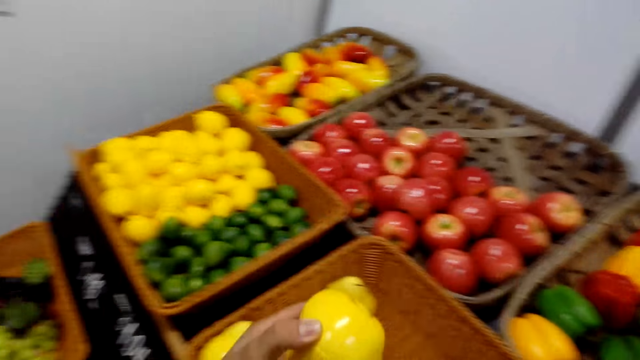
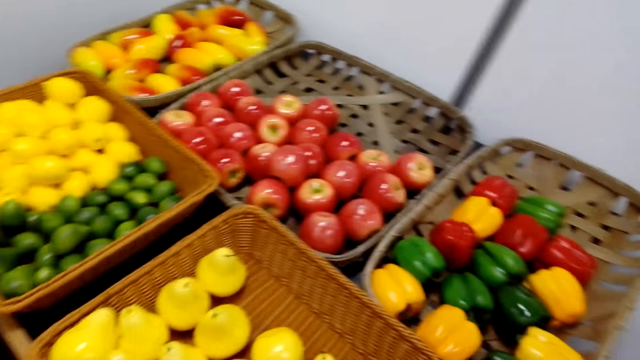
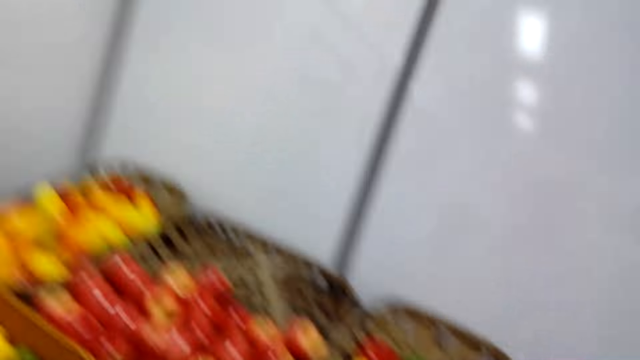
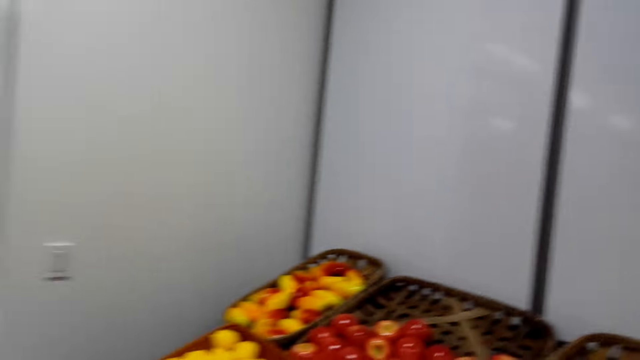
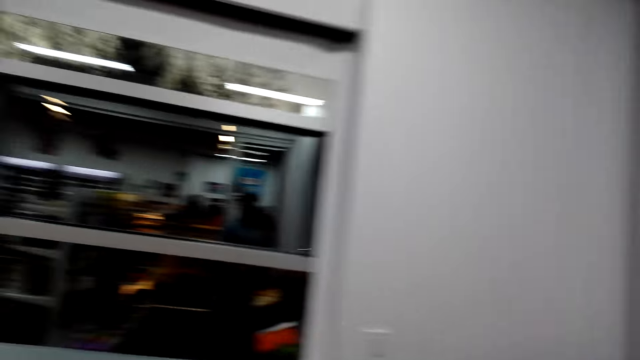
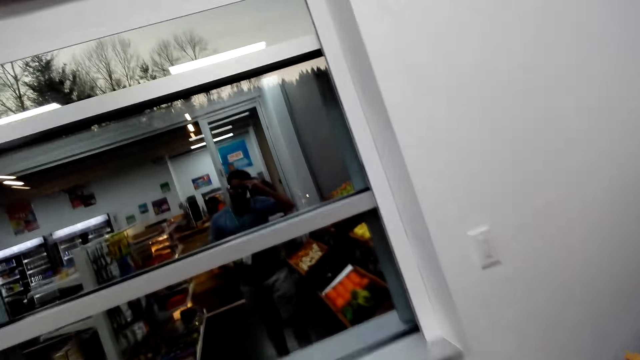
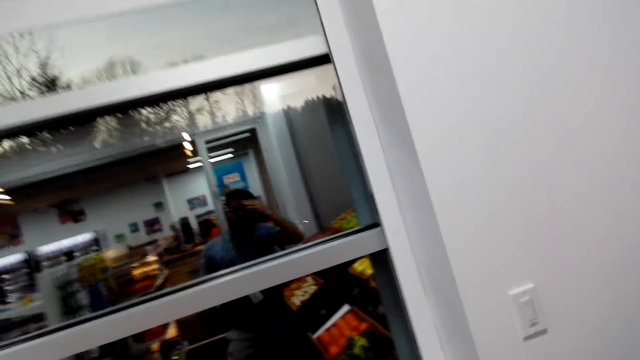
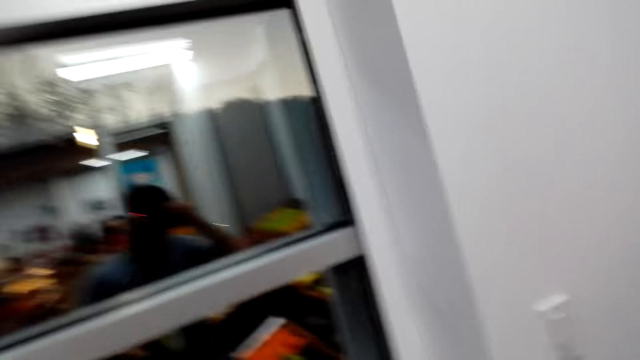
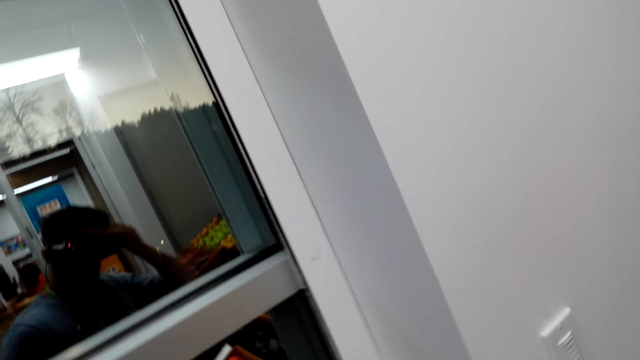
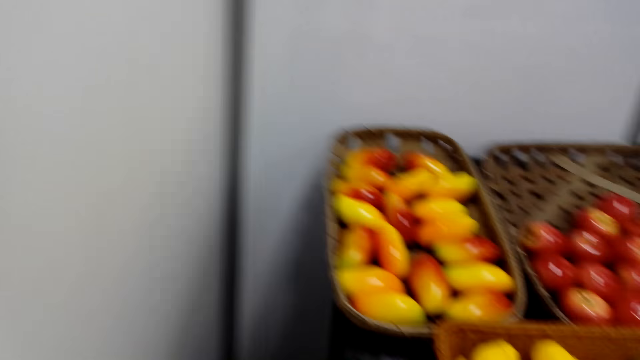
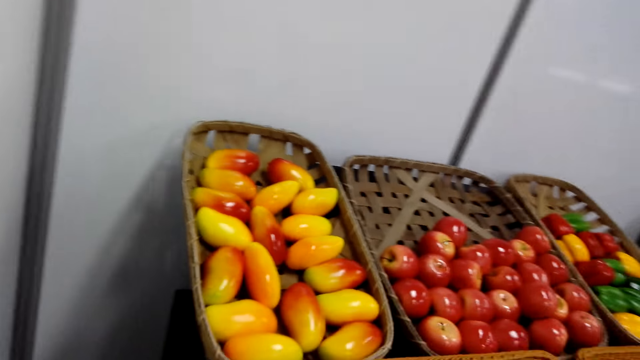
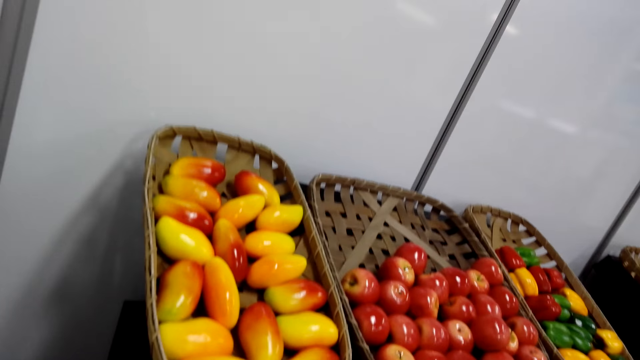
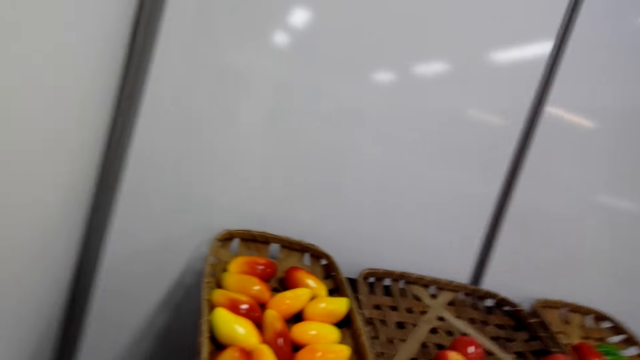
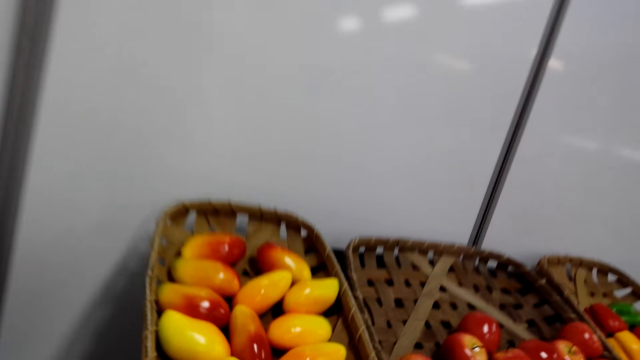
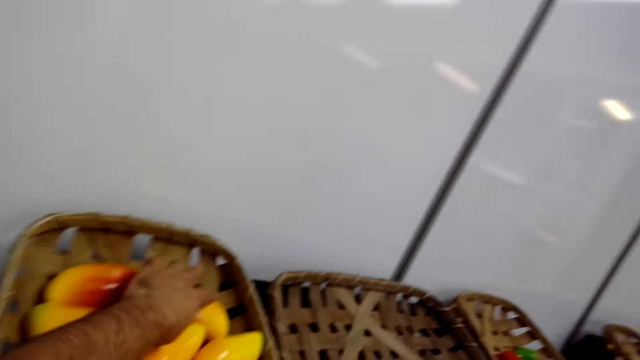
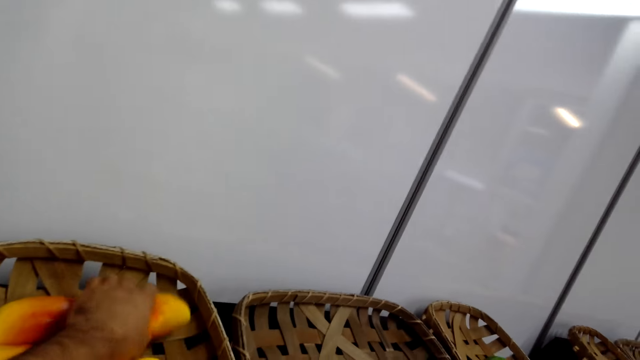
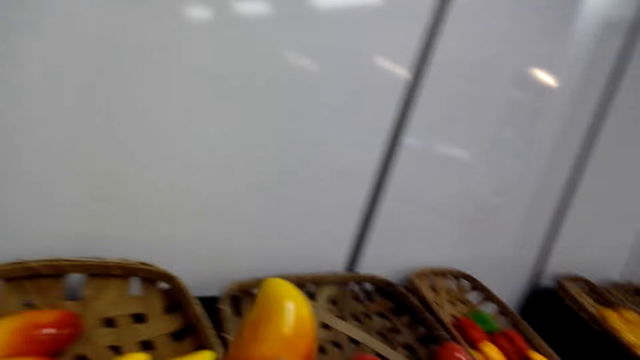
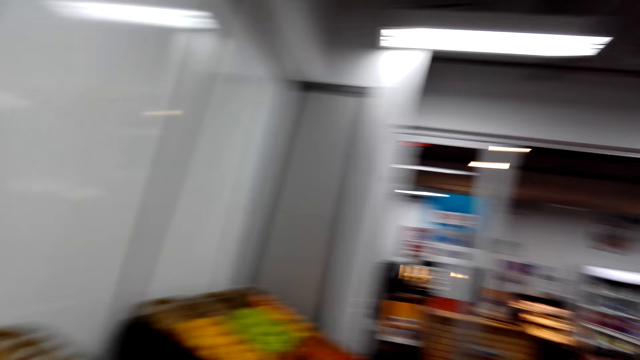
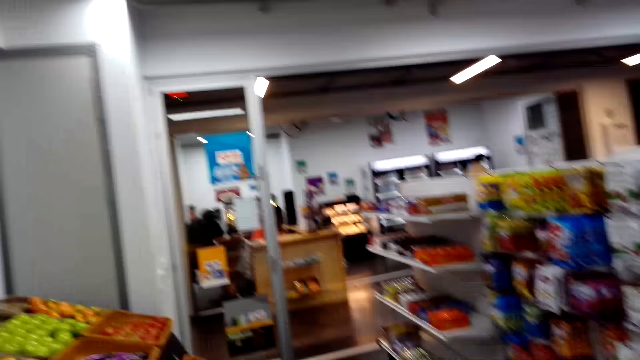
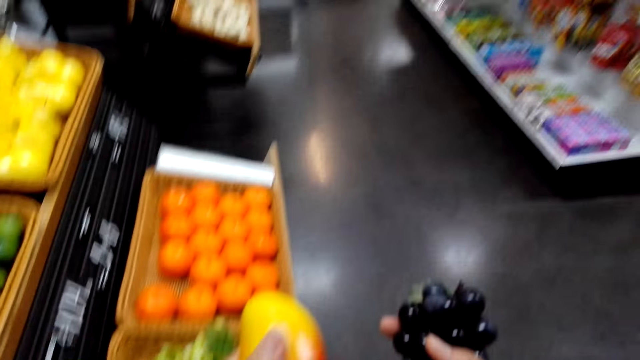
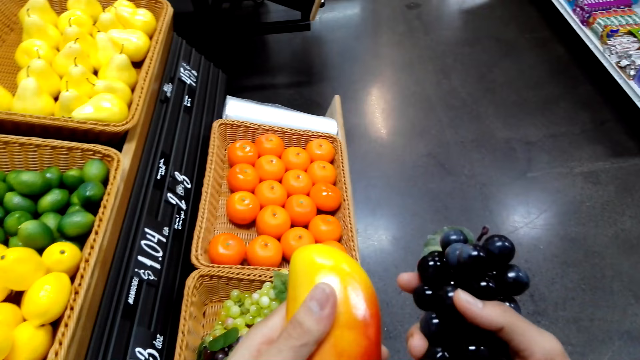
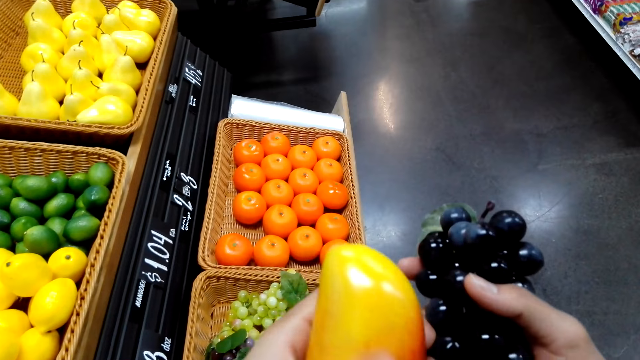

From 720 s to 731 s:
The camera wearer takes a fruit on a basket. They pick a mango from the shelf. They walk around the shop.

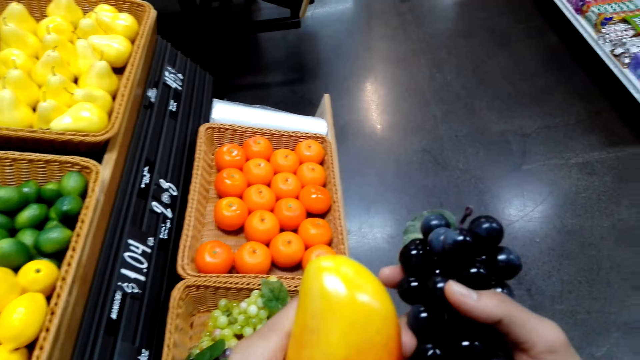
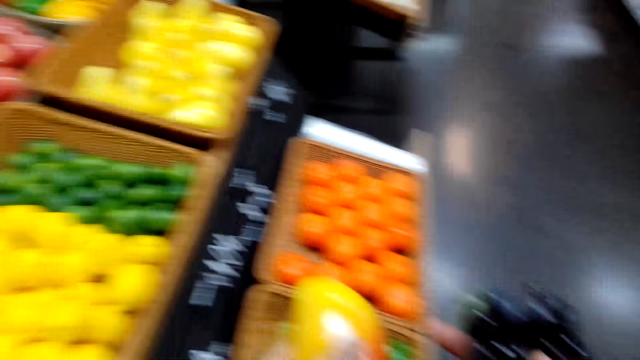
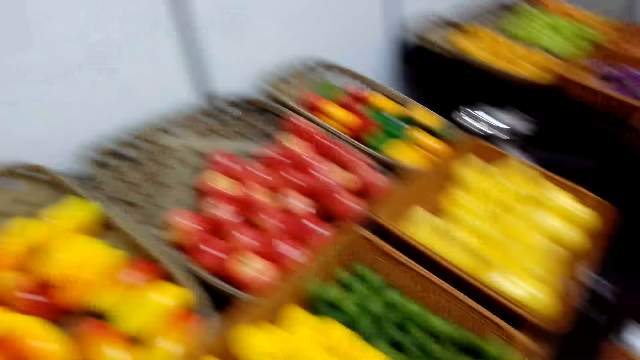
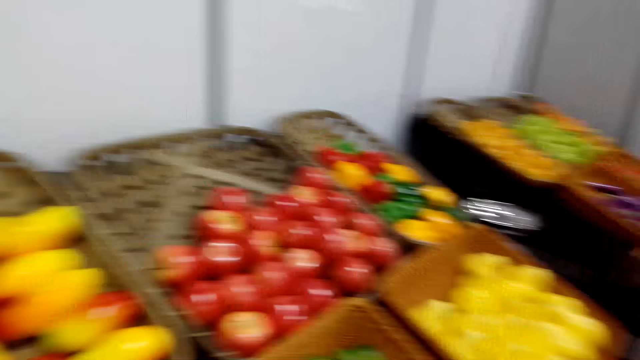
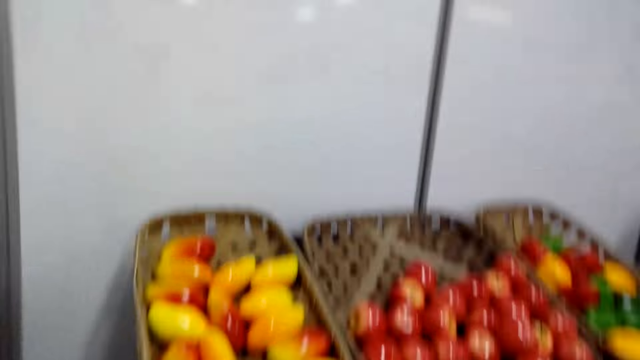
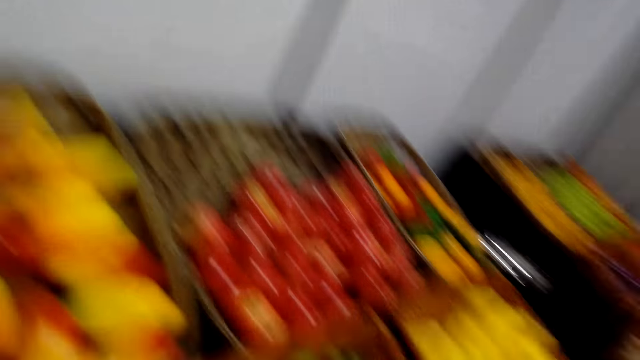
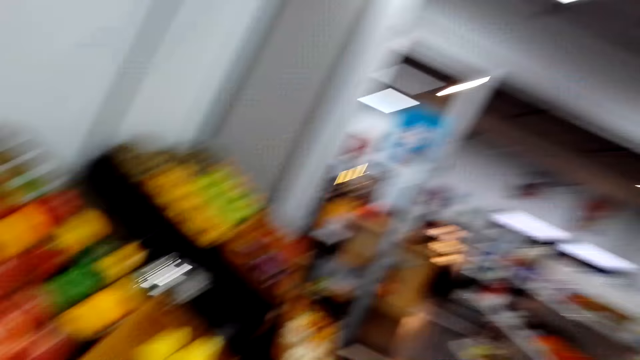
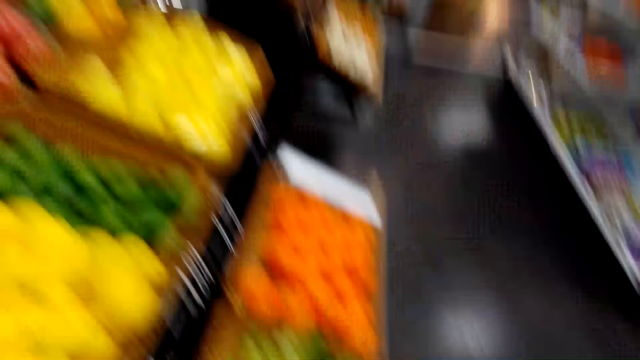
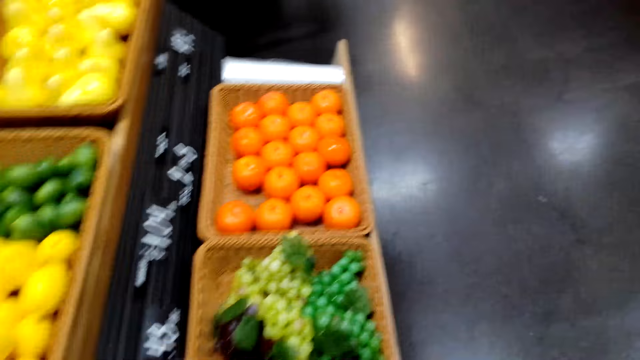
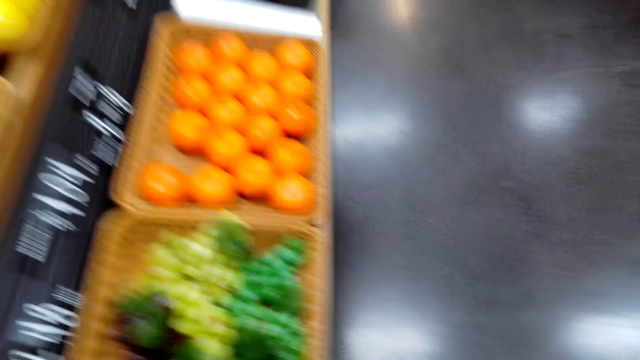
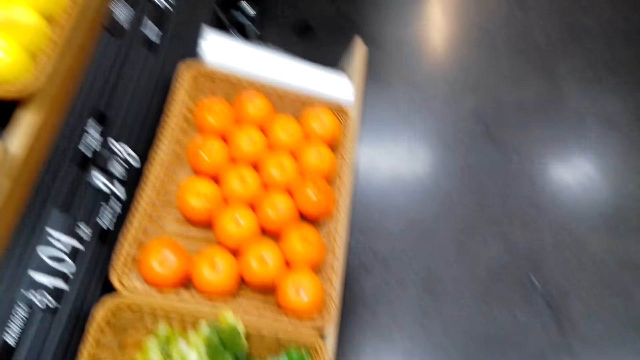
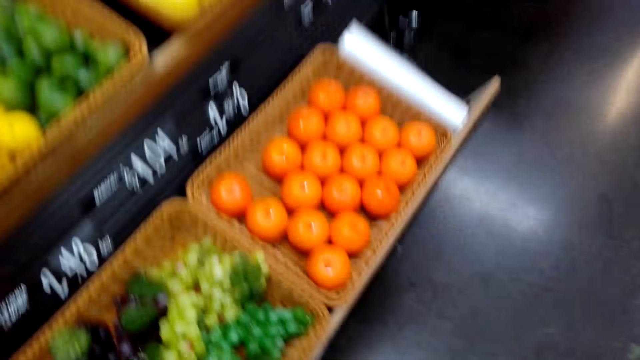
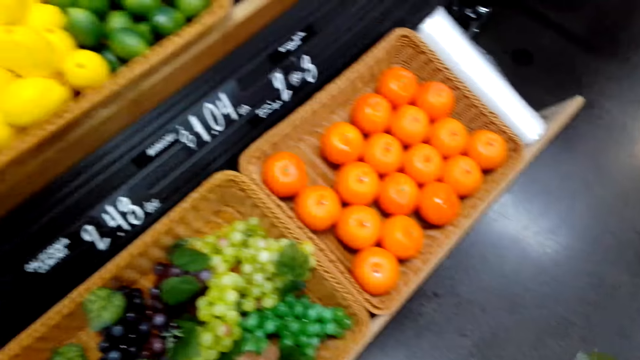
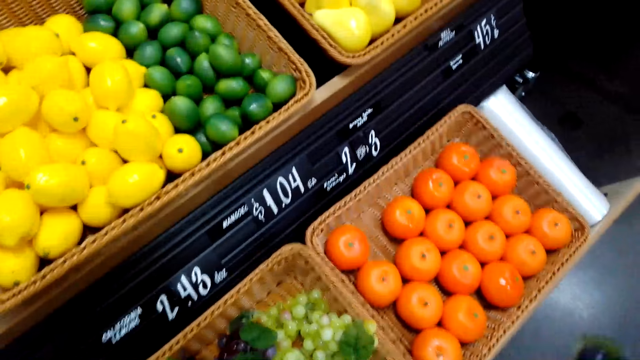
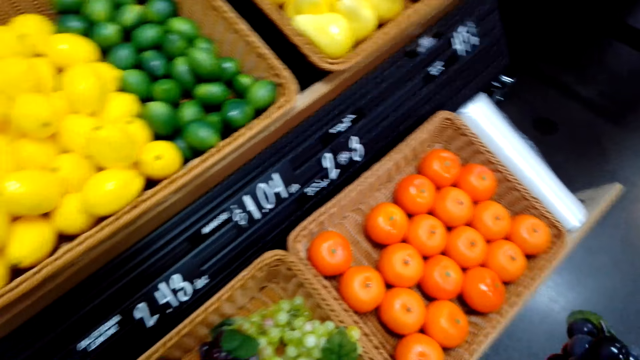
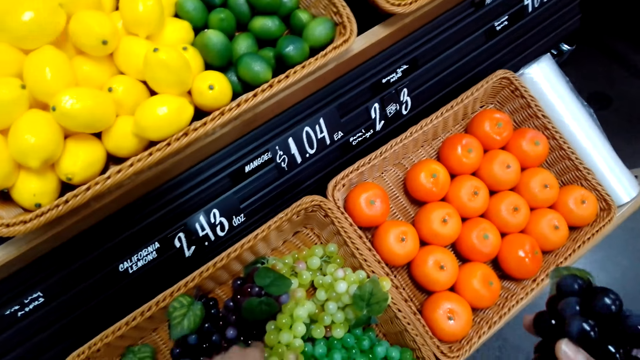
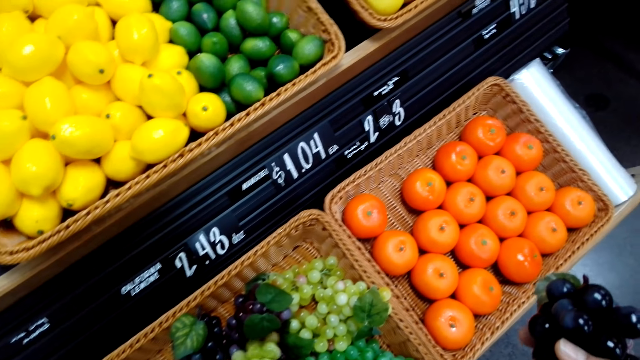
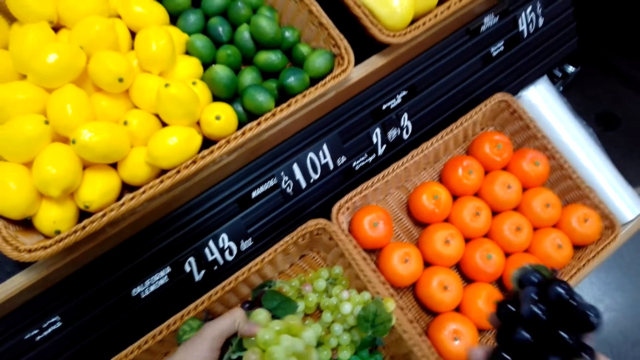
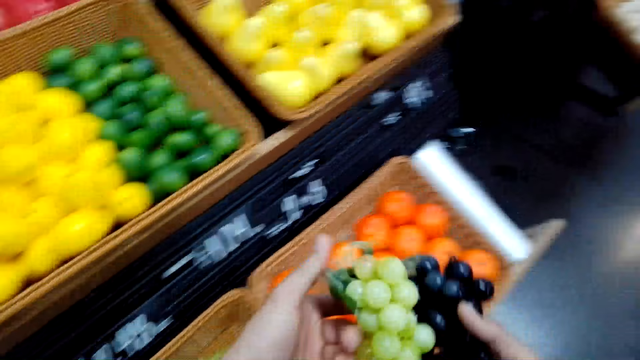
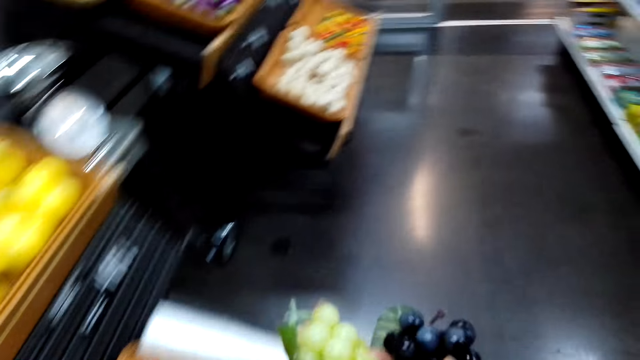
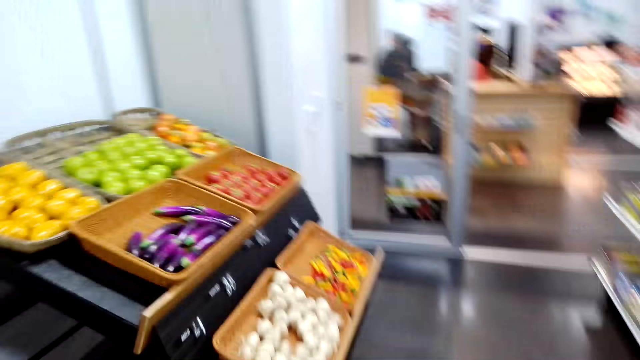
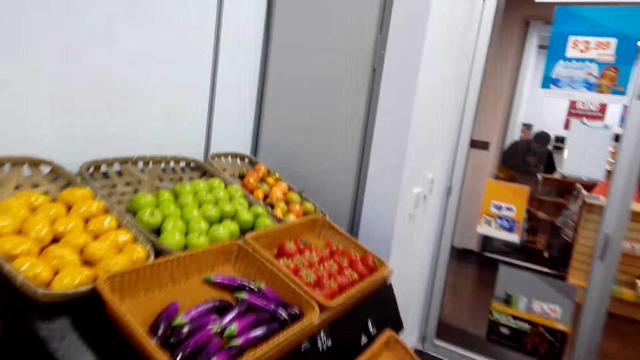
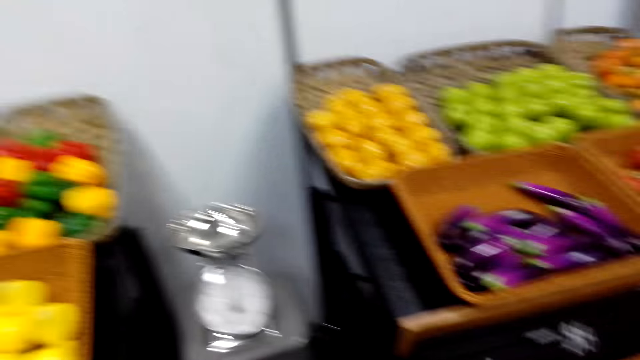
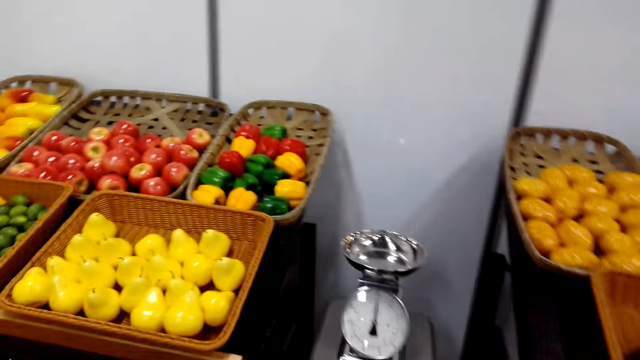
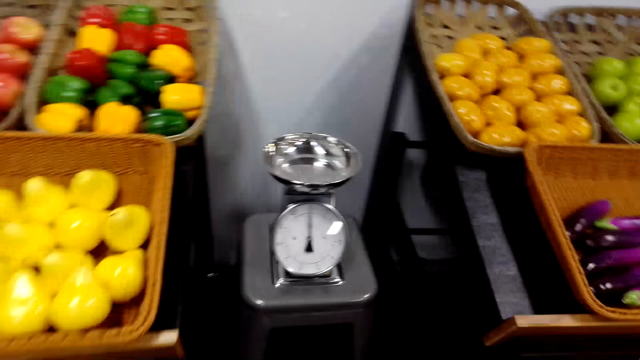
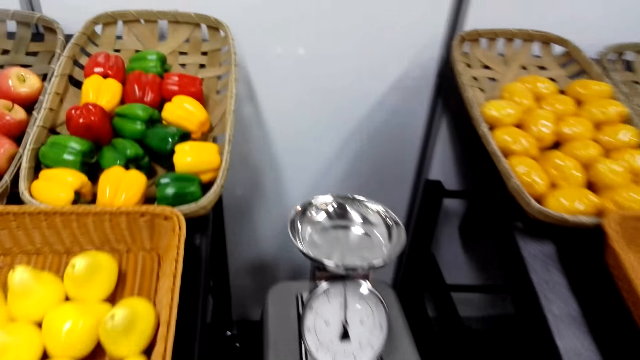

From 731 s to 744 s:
The camera wearer holds fruits. They walk around the shop. They look around. They pick grapes from the shelf. They walk around the shop.
